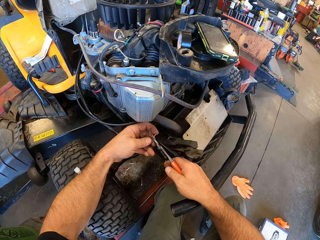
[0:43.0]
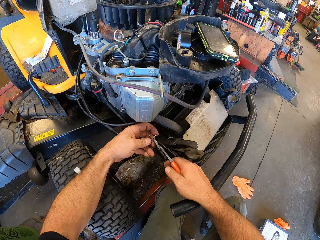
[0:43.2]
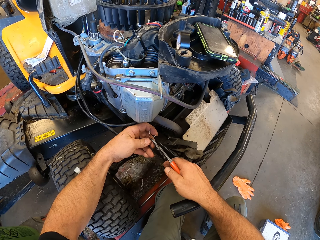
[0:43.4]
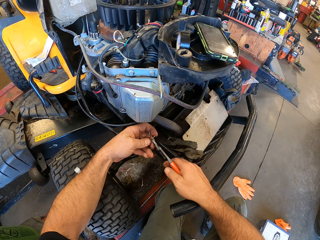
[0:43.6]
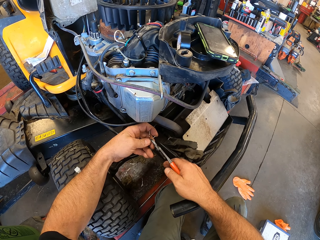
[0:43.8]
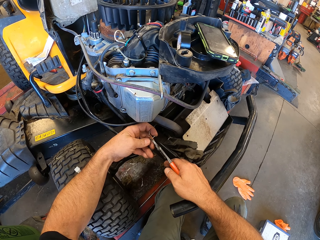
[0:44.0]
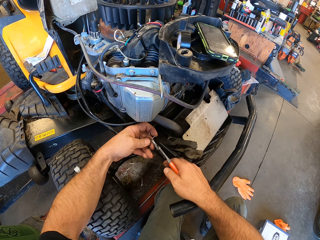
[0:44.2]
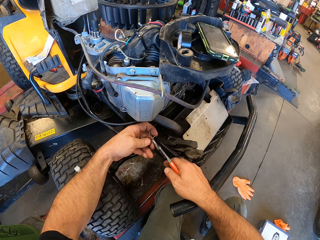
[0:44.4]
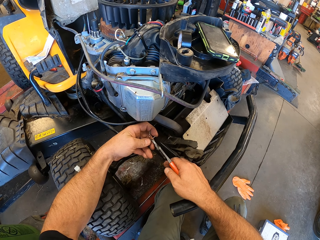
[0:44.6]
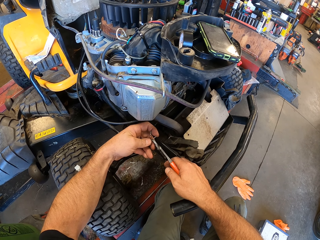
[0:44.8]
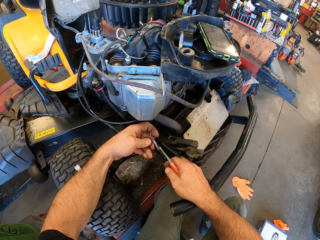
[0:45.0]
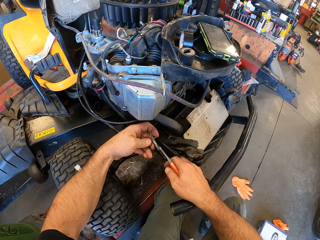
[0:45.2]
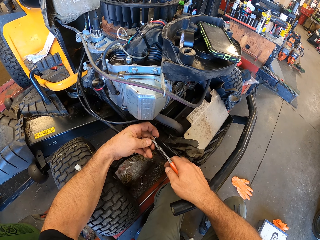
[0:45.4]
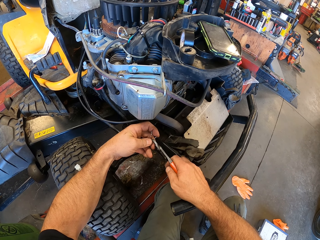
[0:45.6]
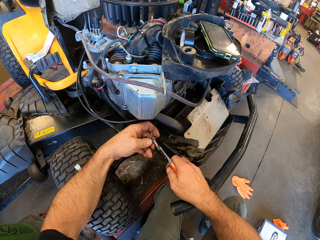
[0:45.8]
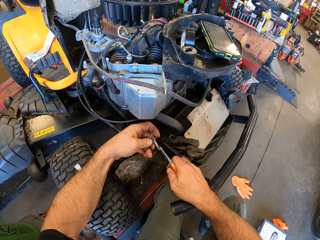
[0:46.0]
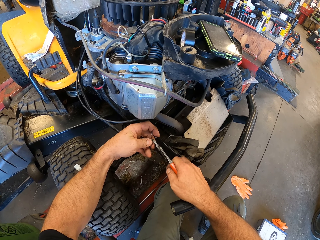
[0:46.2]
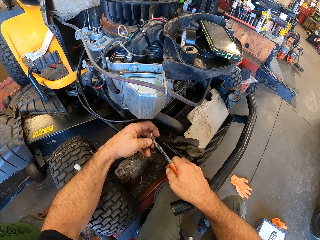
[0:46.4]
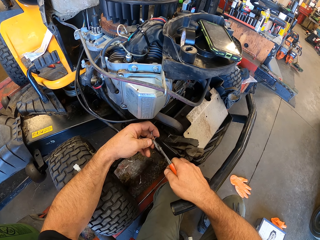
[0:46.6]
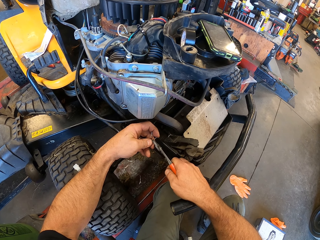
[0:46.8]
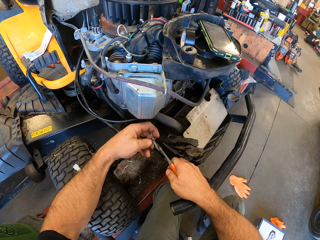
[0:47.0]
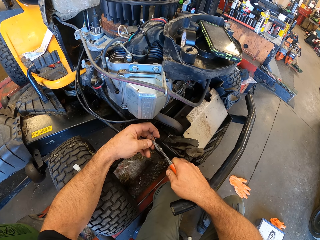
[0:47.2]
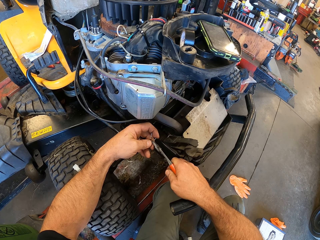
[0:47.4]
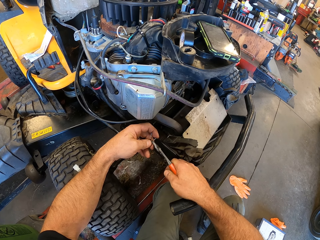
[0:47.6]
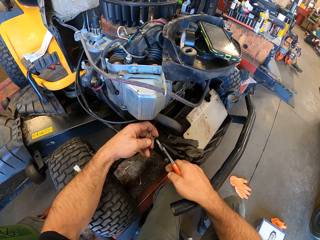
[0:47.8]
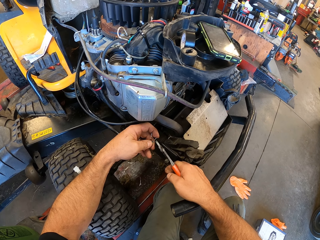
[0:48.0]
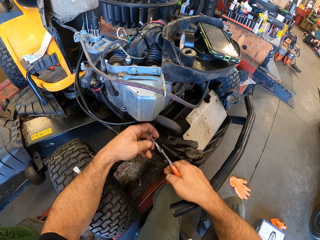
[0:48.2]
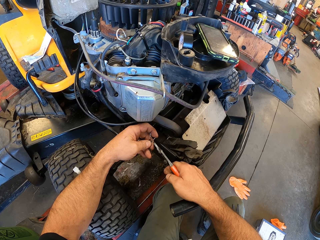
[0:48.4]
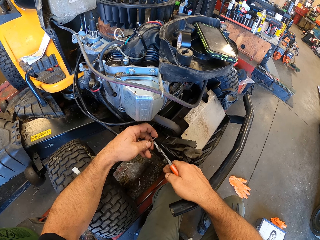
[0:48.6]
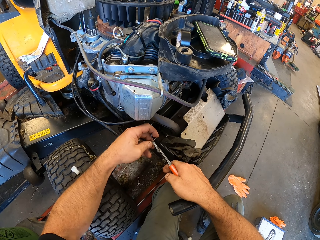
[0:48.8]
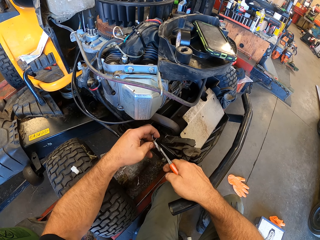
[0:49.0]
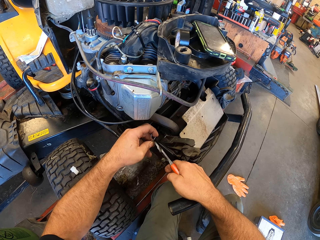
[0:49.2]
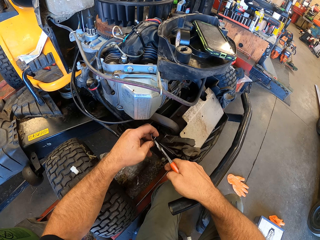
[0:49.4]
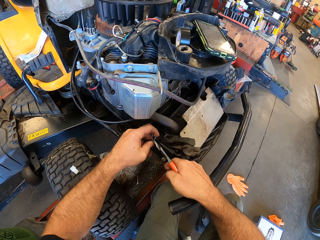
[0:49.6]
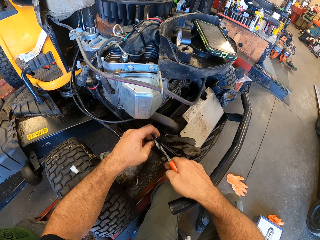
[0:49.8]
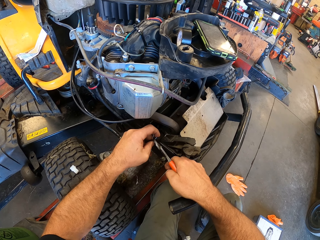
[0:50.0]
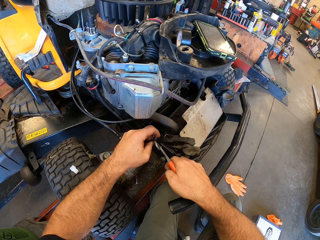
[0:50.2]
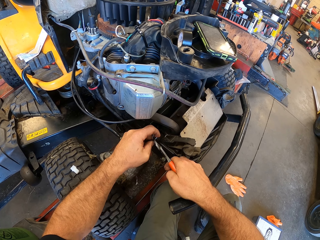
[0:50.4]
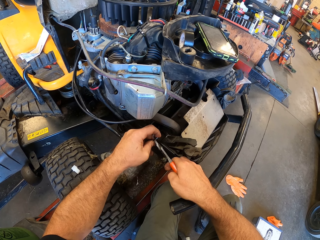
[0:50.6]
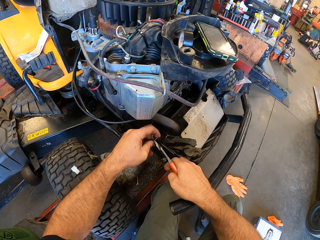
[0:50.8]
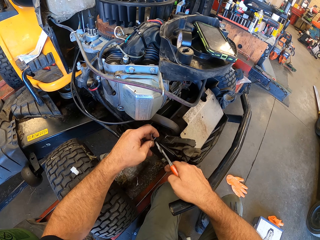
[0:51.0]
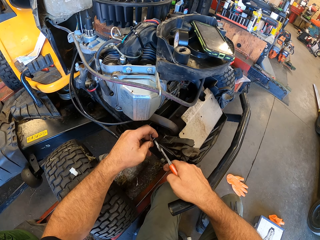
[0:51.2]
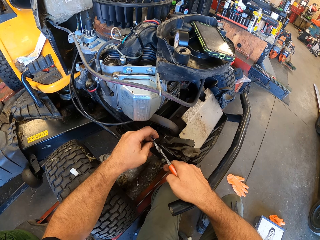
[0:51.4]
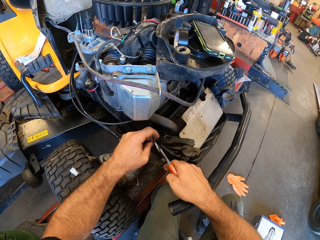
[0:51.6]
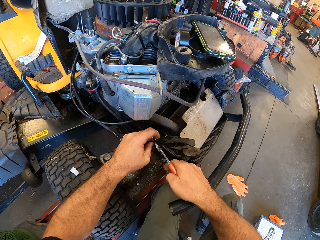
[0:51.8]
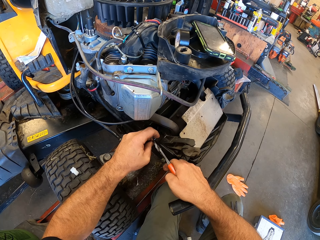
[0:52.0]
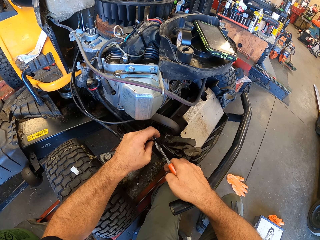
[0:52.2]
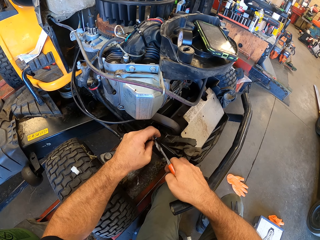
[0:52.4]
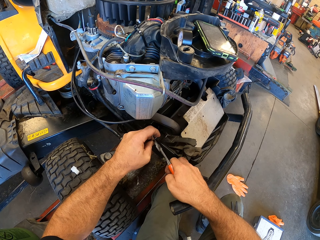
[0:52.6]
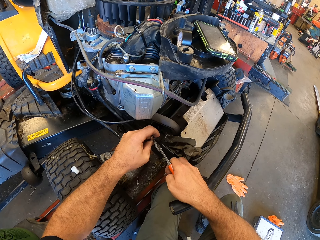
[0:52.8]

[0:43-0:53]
The camera wearer fixes the wire with the plier. They tighten the copper on the wire with the plier.

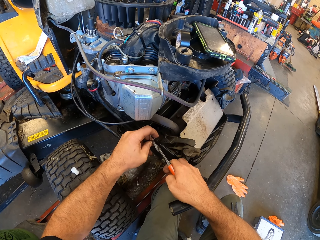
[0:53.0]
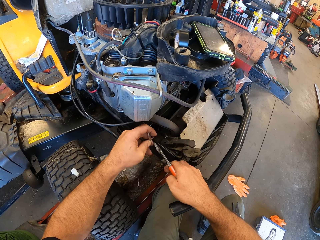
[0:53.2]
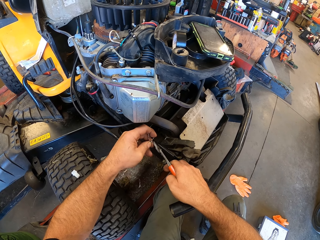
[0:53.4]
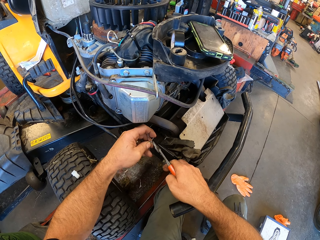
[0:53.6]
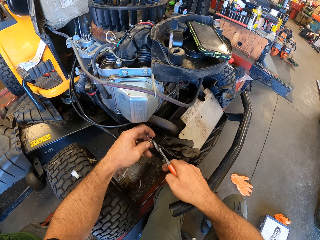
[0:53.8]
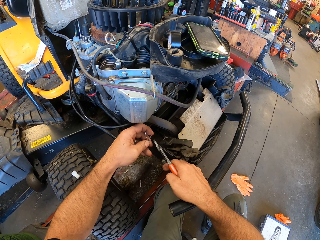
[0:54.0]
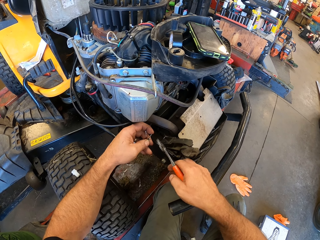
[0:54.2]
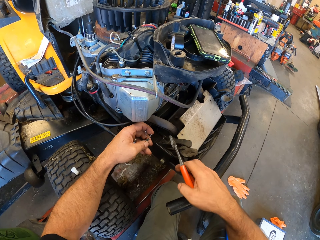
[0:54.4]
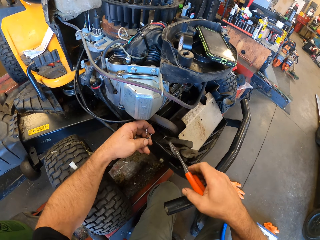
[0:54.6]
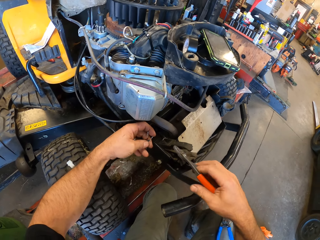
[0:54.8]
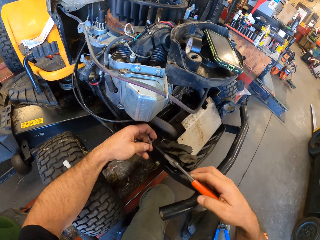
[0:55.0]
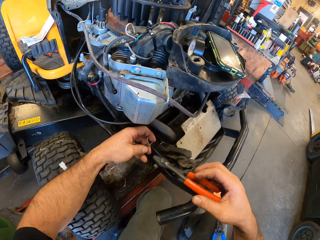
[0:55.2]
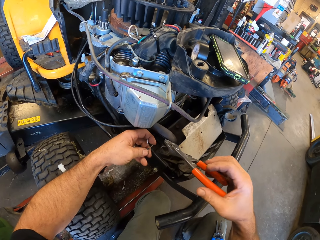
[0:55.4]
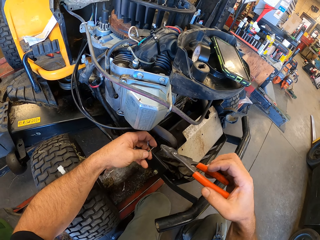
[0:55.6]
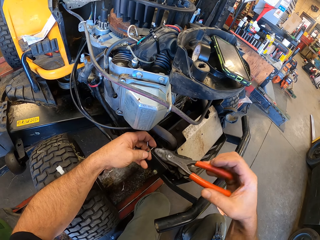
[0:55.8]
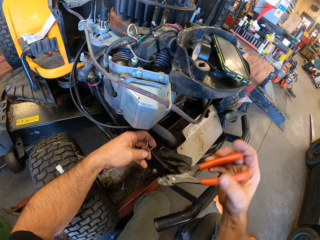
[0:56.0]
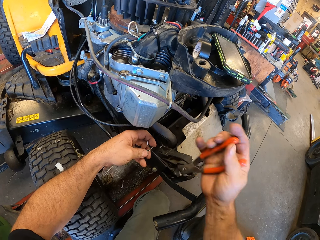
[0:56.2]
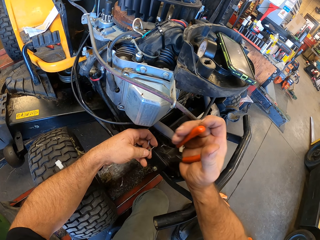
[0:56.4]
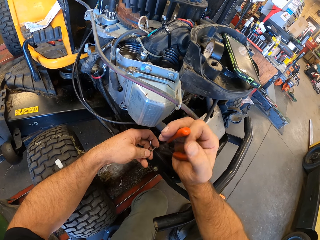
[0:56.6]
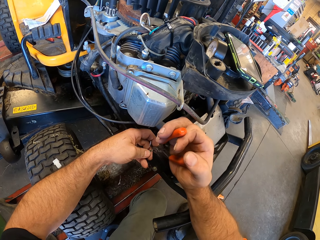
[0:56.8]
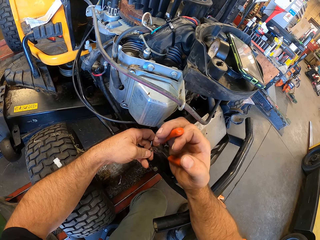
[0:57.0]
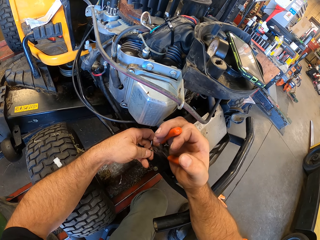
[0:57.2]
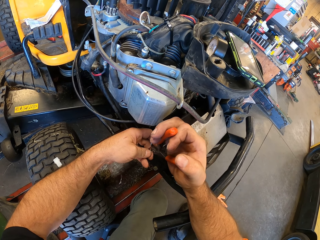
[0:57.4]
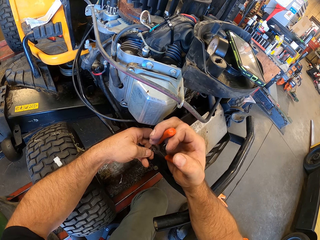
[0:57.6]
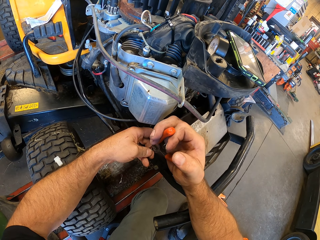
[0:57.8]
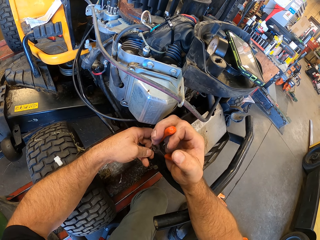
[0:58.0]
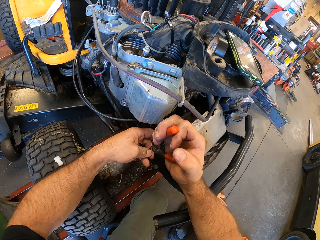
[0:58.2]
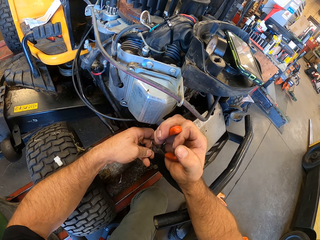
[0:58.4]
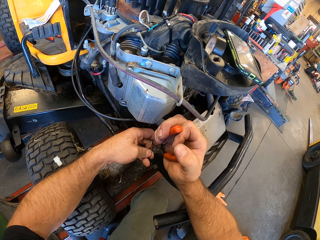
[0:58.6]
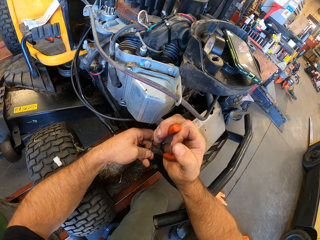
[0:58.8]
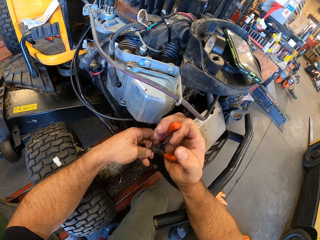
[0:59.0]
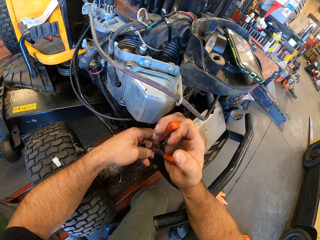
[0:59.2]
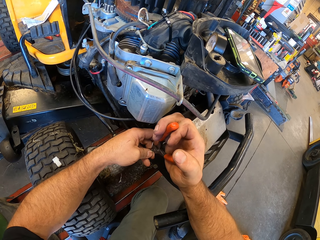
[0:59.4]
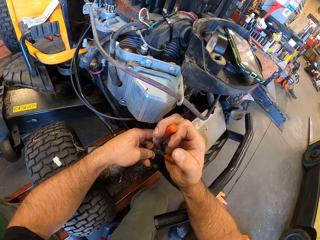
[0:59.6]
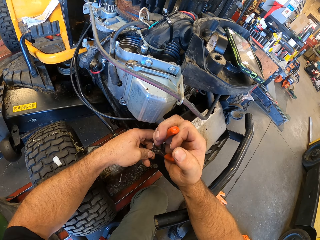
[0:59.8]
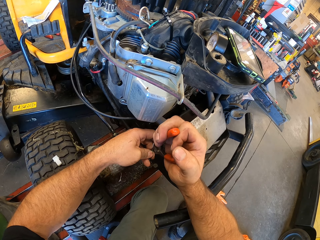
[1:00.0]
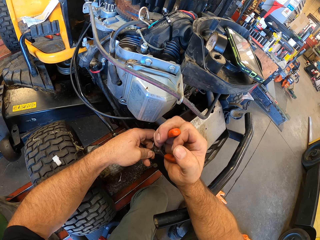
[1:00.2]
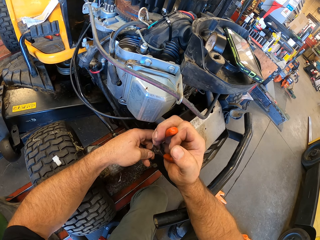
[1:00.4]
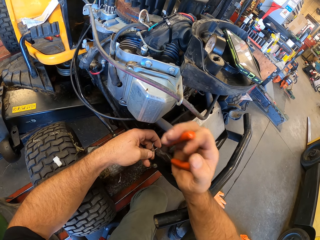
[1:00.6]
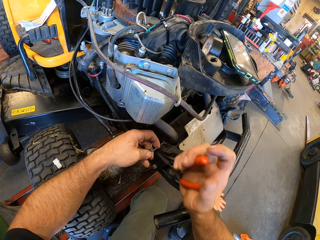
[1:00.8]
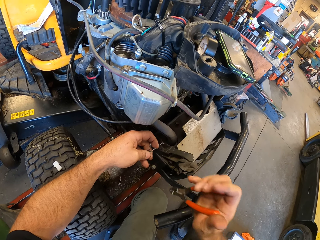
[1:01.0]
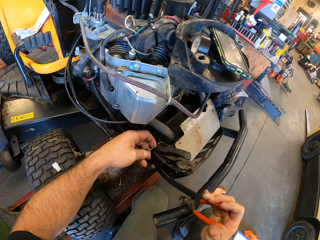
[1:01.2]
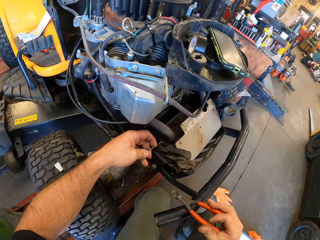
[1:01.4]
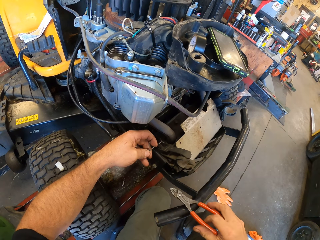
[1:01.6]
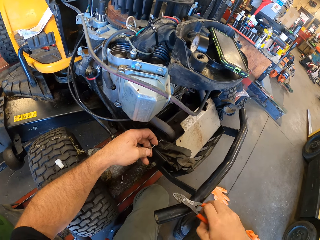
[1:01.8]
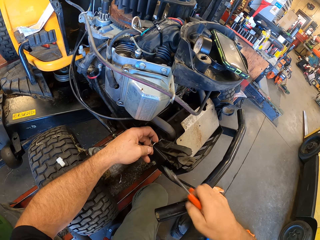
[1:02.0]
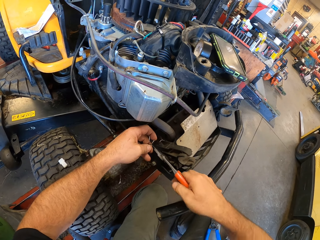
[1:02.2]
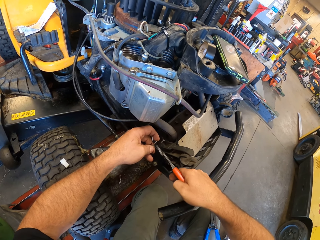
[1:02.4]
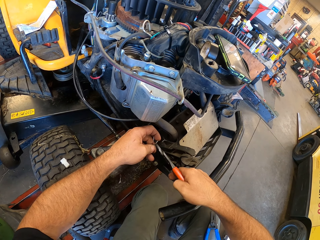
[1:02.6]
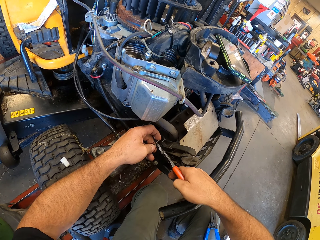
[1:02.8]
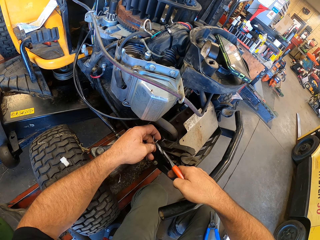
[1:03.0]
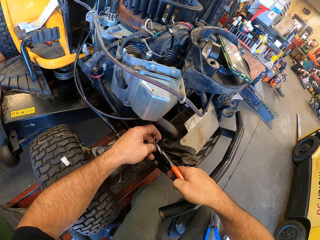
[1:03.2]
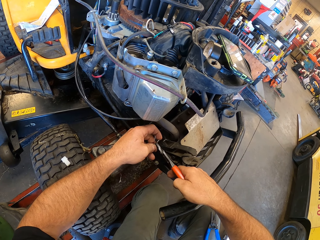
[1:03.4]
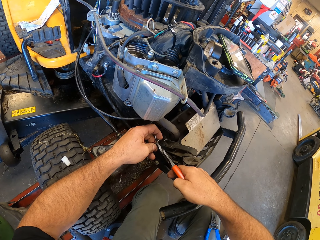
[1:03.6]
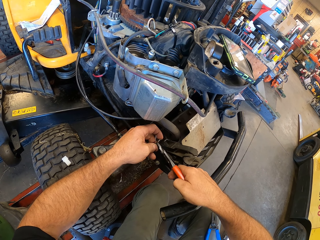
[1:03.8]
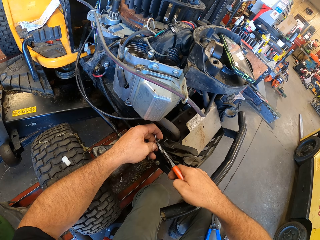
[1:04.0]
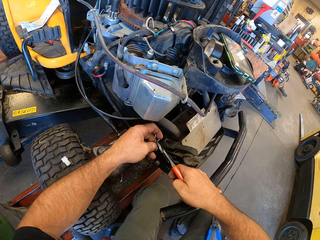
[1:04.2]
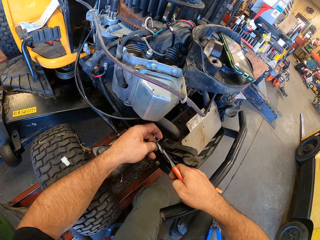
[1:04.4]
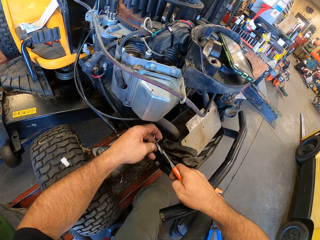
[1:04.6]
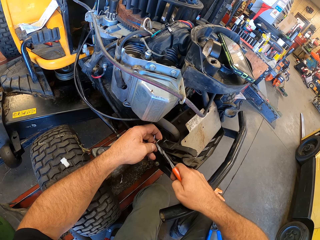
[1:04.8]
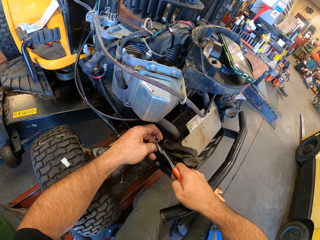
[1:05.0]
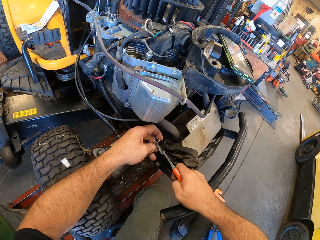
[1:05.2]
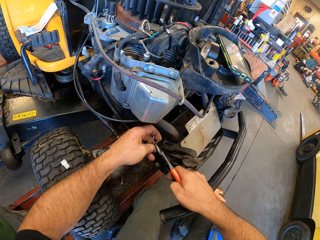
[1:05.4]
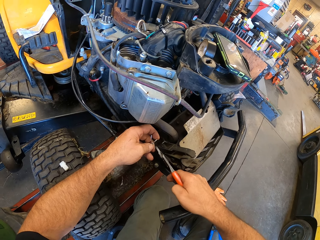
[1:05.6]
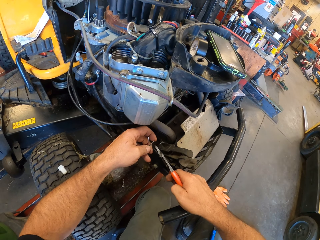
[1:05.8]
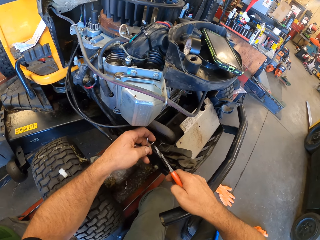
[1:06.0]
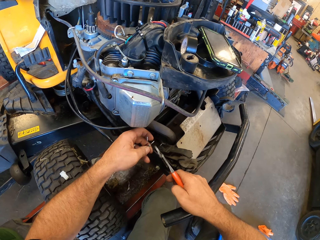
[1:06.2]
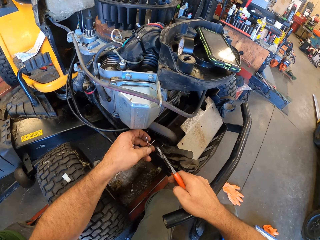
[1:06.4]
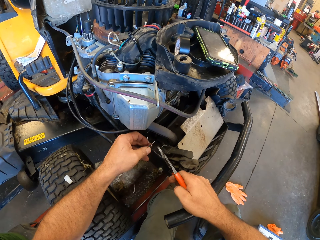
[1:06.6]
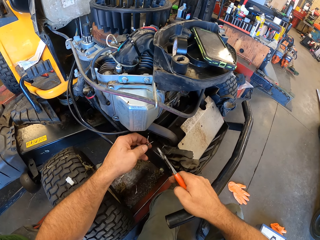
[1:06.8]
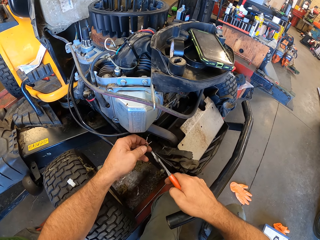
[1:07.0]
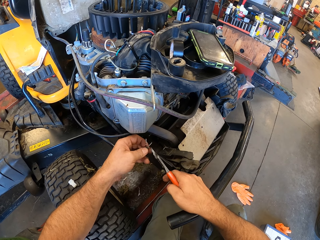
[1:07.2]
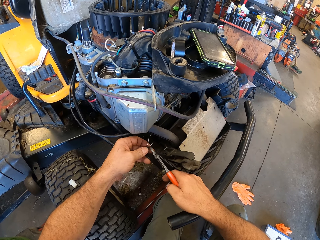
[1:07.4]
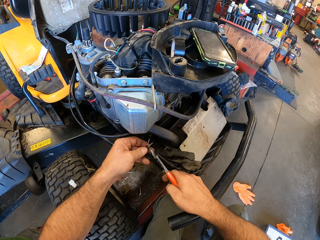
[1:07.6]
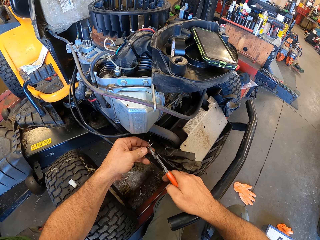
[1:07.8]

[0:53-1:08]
The camera wearer turns the plier in his hands. He fixes the wire with the plier. He turns the plier in his hands. He fixes the wire with the plier.
